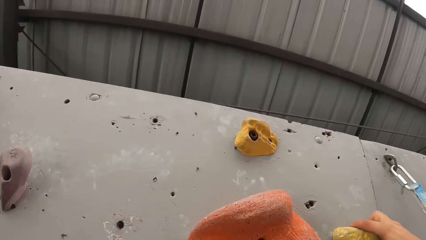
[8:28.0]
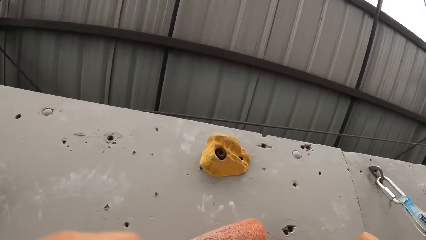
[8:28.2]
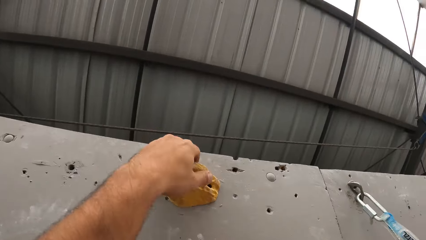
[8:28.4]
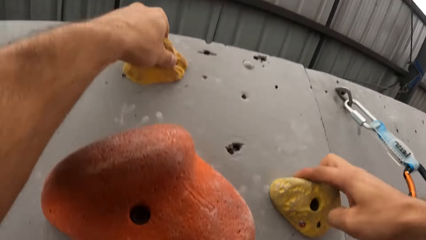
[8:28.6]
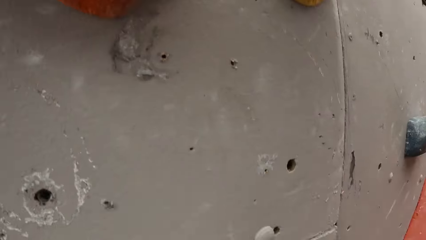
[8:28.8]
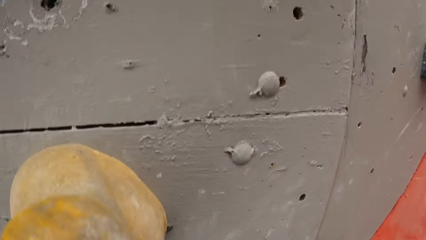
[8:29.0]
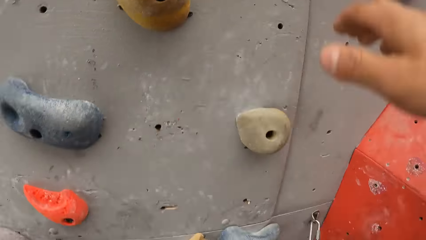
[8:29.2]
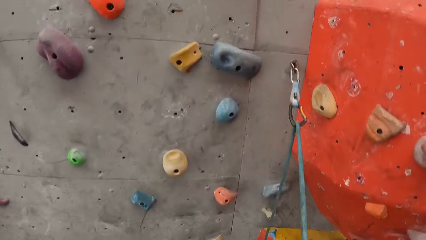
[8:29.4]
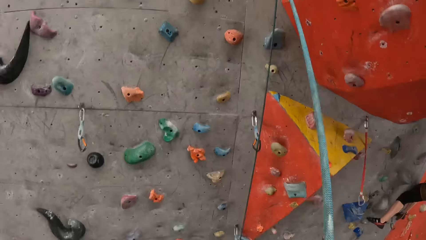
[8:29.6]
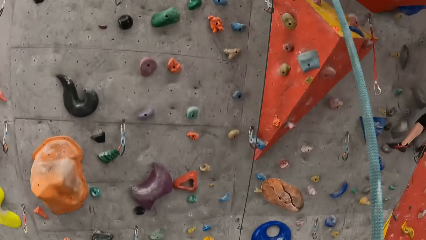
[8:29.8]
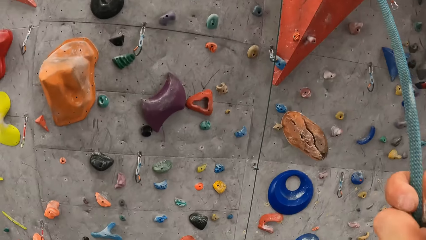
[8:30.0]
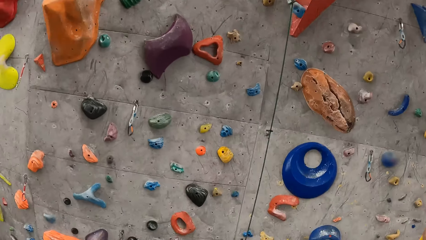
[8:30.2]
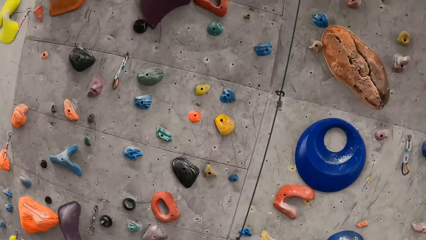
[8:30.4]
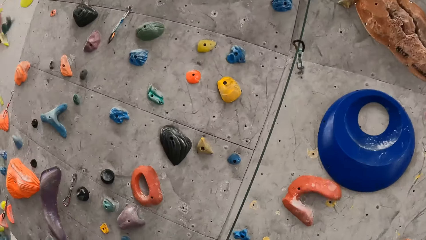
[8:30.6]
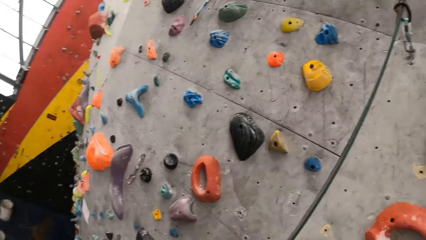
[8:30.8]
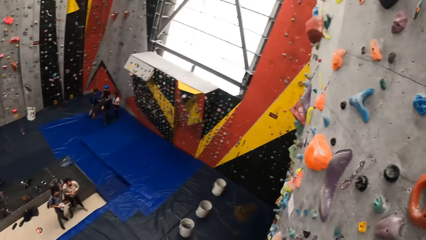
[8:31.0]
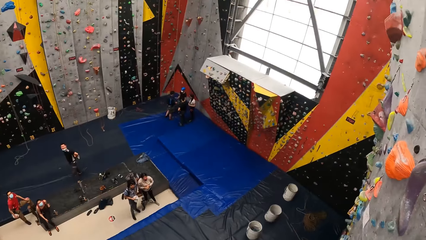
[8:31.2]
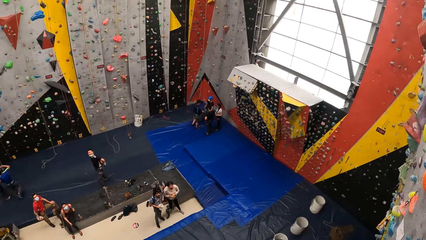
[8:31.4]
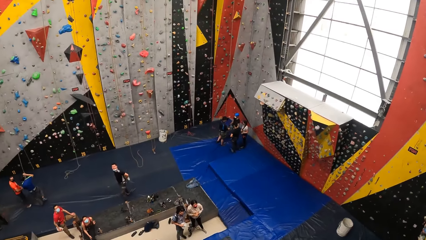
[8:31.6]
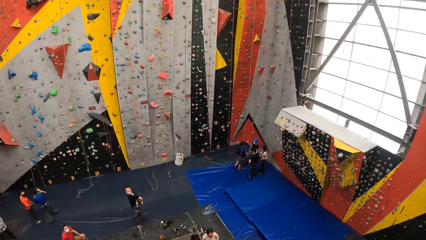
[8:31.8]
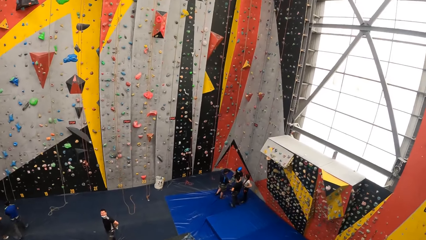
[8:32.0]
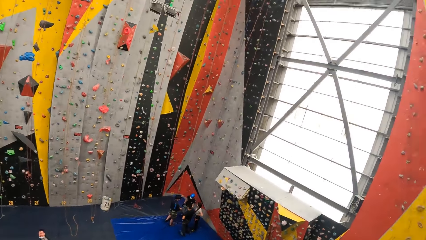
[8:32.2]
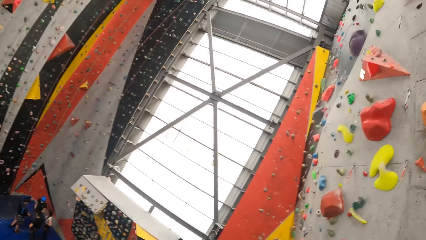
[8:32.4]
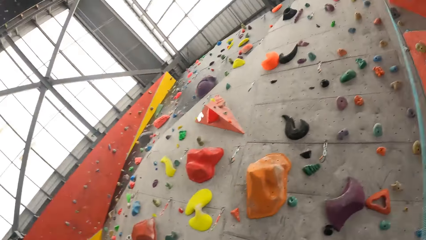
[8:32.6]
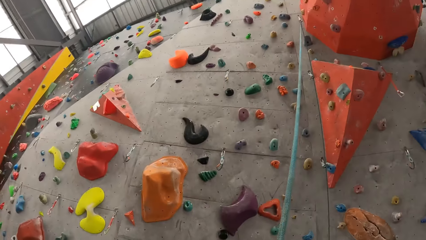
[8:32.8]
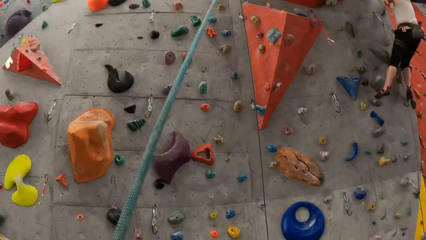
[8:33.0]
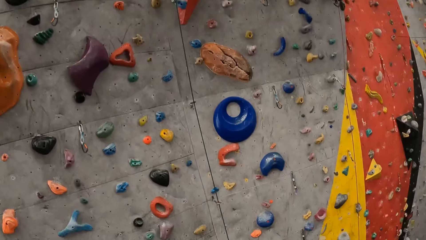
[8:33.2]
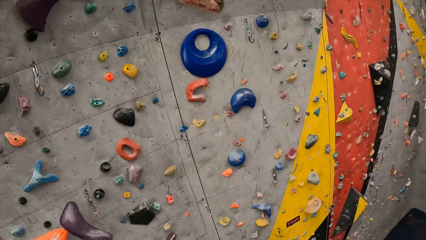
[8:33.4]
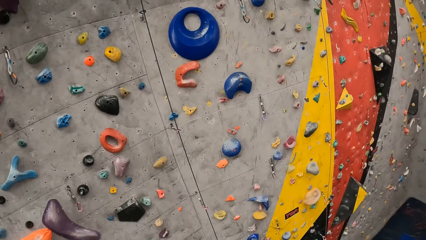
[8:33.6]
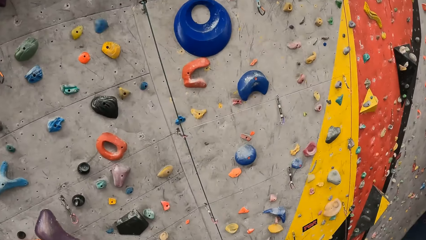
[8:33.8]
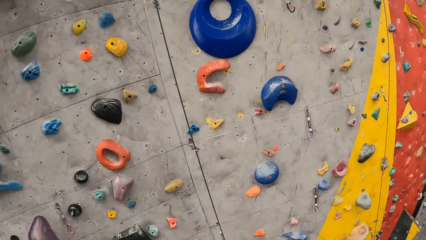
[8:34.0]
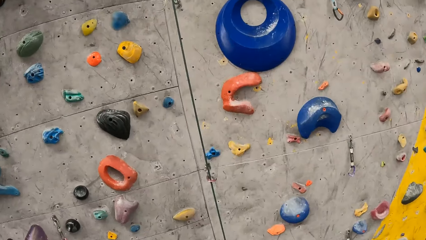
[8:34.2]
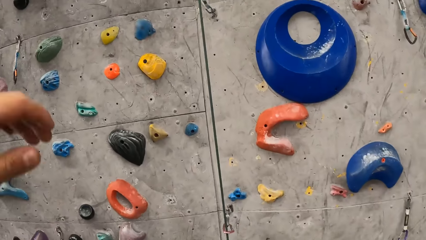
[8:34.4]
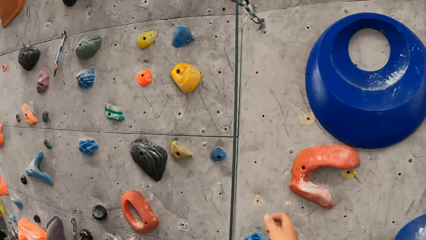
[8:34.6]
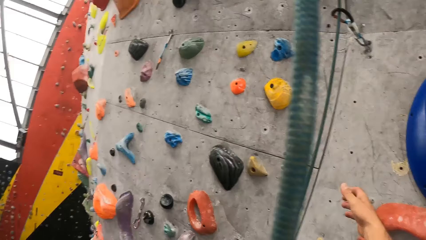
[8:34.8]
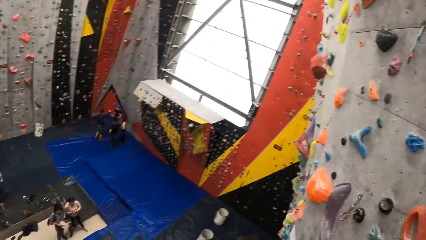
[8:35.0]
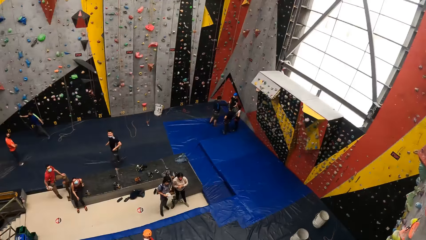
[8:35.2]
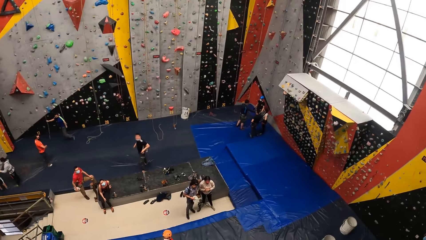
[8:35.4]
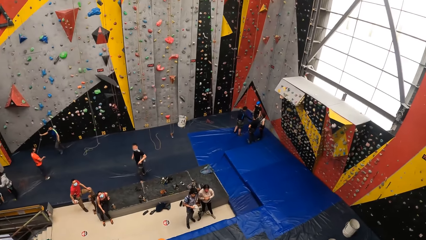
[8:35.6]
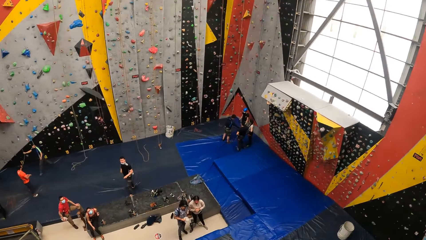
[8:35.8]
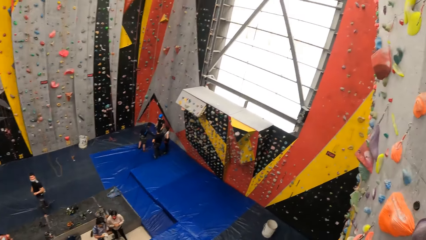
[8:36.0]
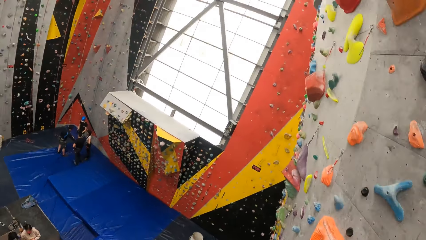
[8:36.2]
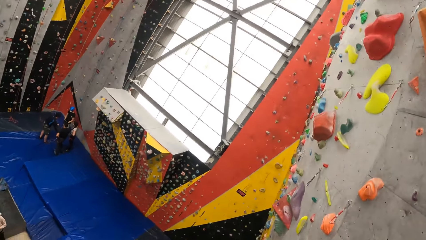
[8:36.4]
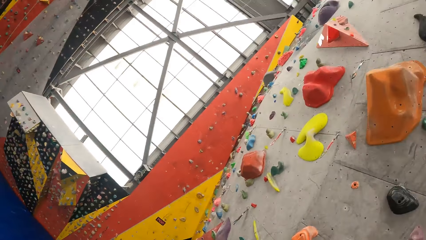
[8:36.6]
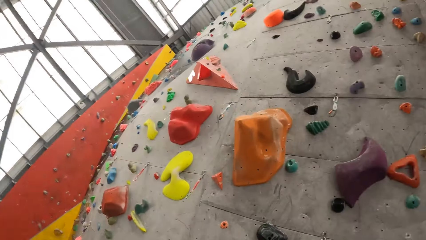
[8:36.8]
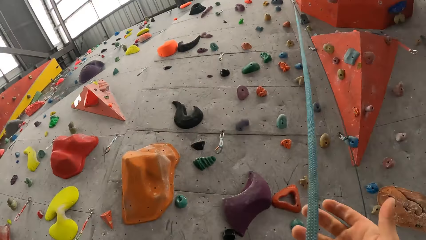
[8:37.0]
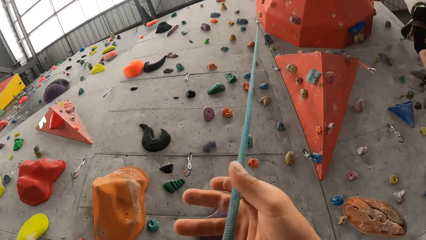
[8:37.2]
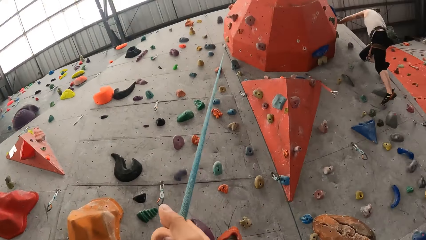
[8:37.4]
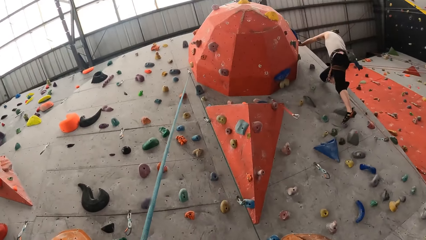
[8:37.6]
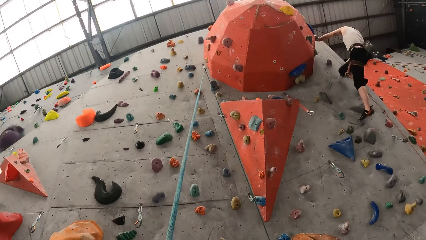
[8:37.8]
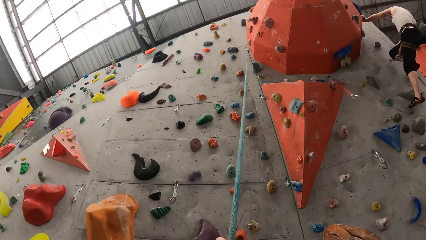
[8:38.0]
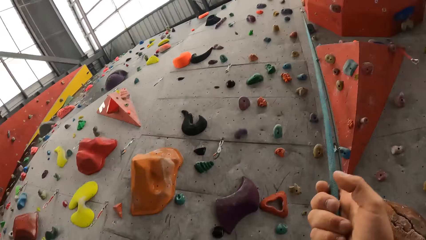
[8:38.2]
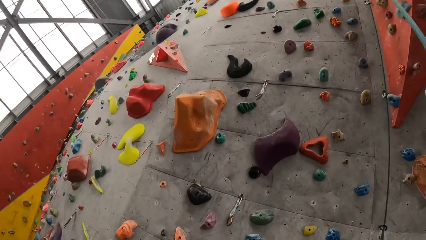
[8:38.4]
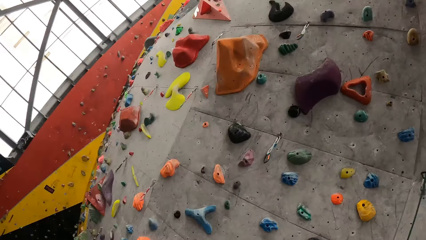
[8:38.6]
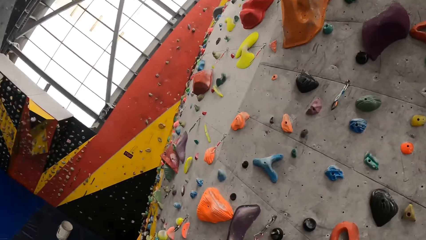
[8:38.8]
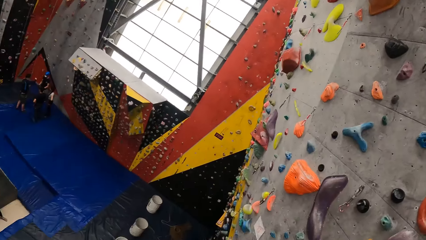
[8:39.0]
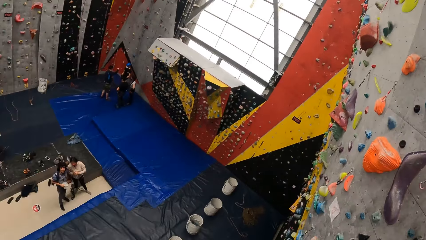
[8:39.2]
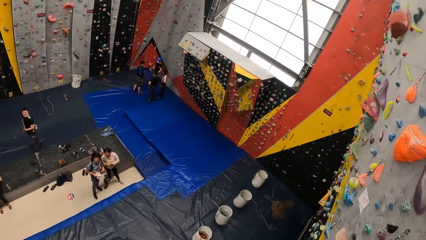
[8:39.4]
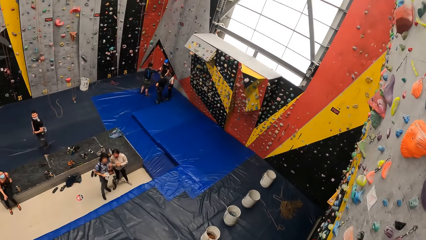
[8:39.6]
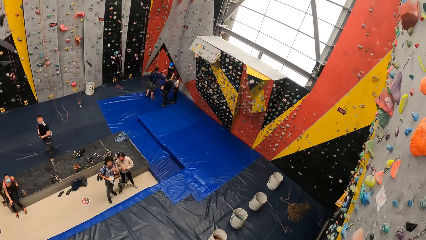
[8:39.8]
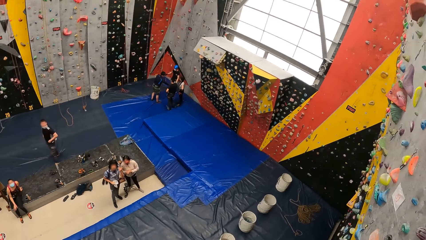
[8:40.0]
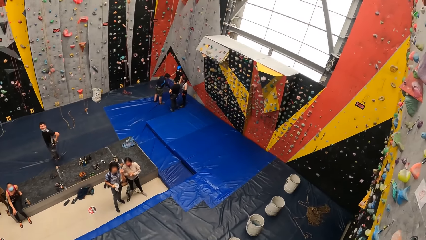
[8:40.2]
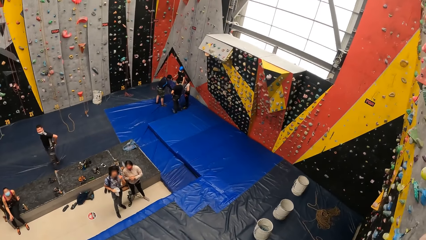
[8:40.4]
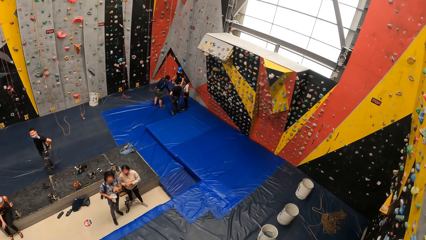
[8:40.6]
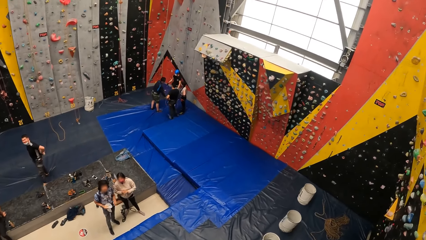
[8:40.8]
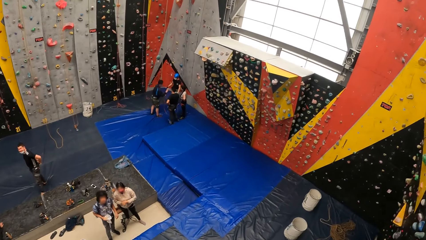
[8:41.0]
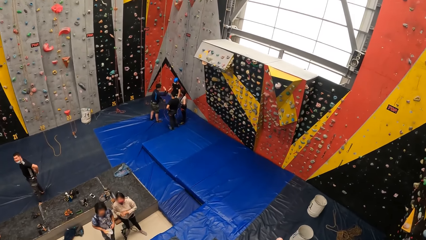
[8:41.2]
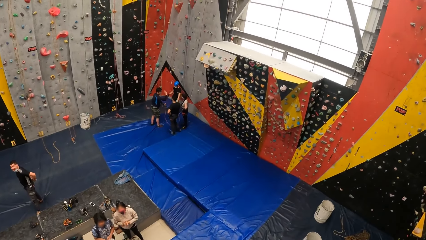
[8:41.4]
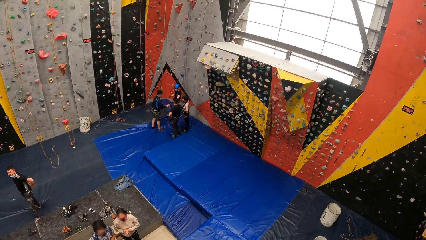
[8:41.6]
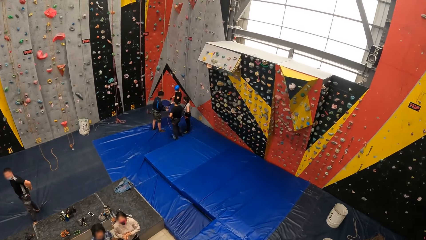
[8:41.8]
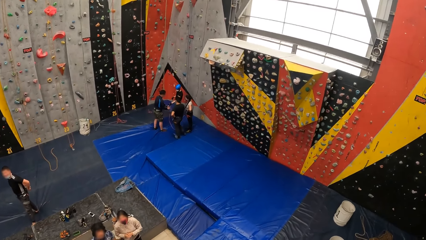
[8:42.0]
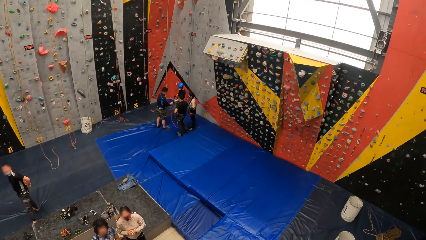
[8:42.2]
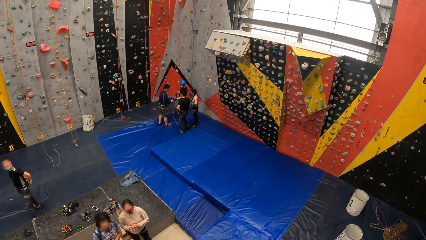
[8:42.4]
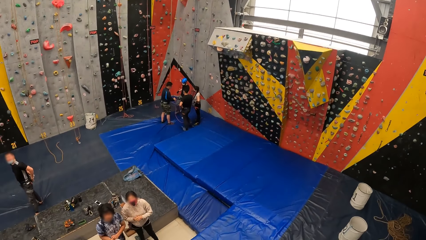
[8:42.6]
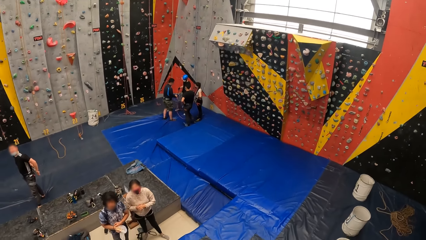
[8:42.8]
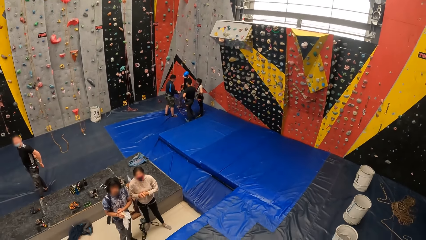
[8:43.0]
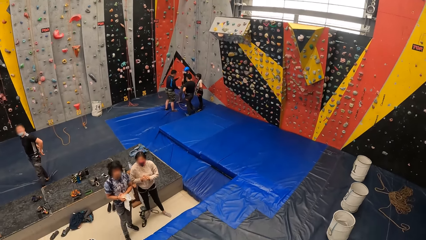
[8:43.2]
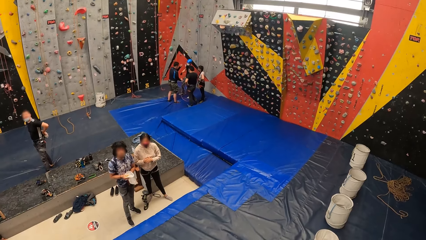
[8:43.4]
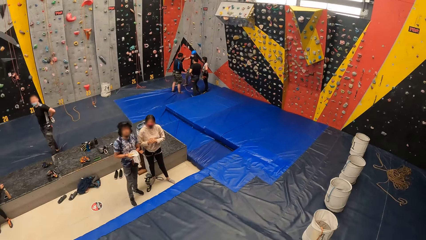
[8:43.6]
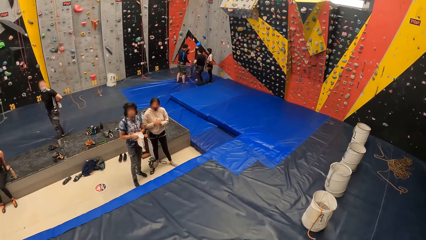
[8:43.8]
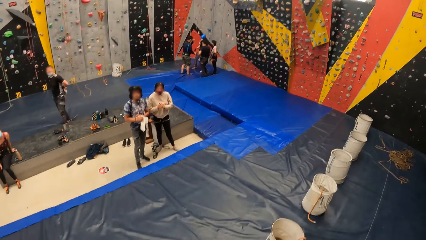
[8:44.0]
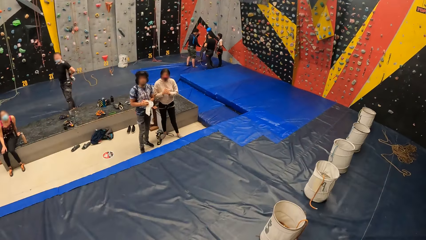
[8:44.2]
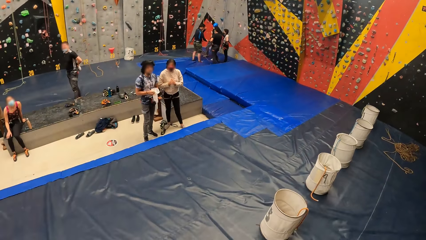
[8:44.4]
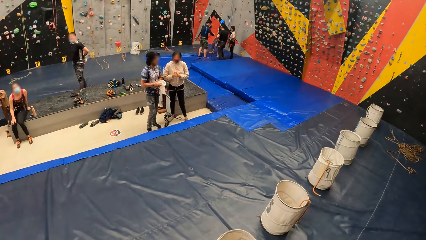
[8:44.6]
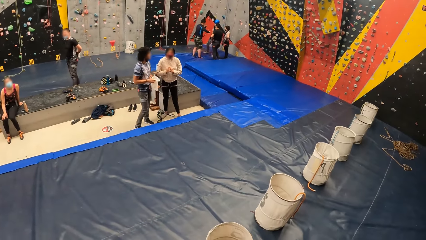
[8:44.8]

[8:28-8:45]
The camera wearer looks up the bouldering wall. They hold a climbing hold. They look down the bouldering wall. They look back. They look forward. They look around the wall. They look down the bouldering wall. They look back. They look forward. They hold a rope. They look up the bouldering wall. They look back. They climb down the wall.
